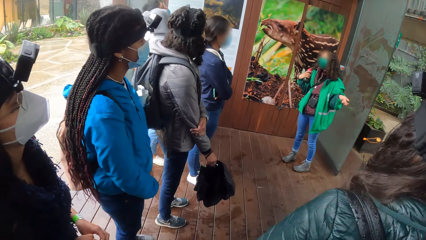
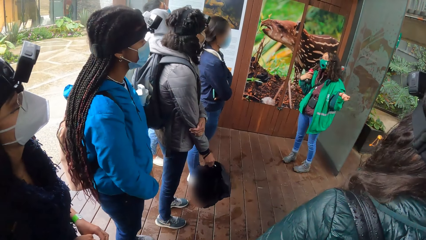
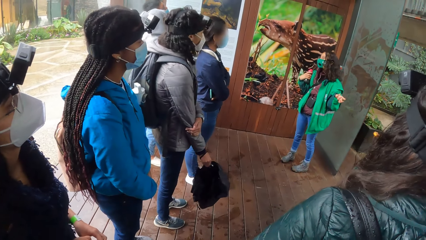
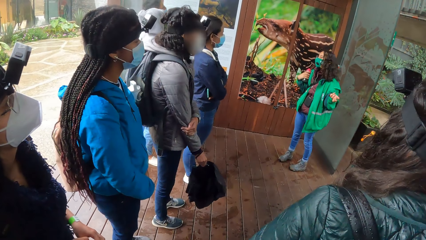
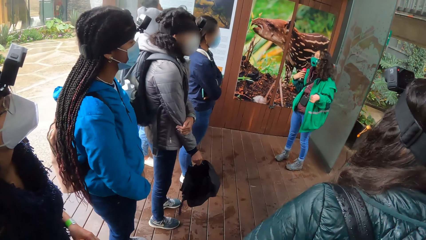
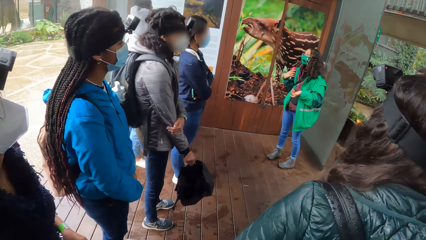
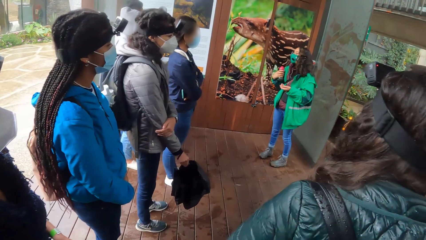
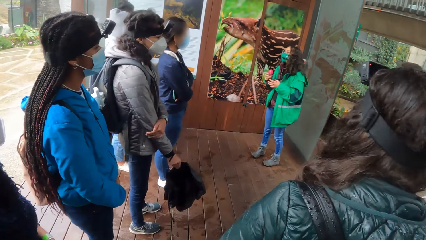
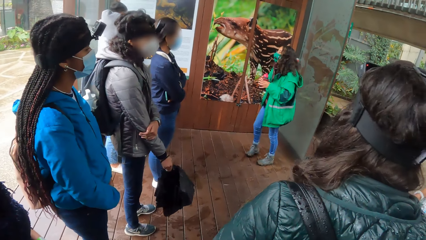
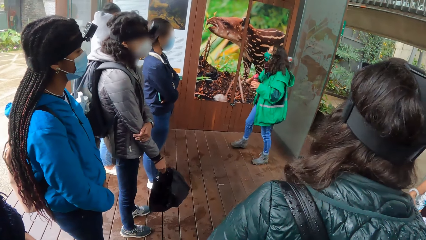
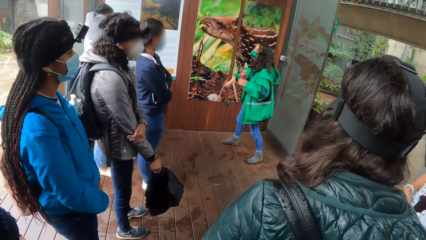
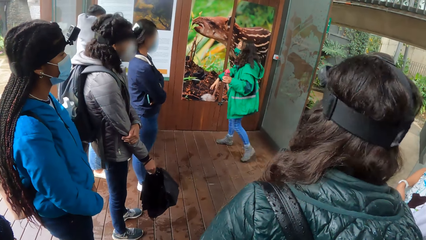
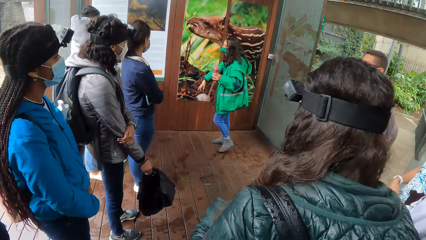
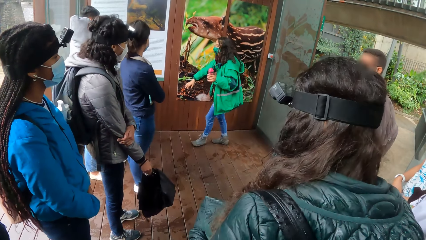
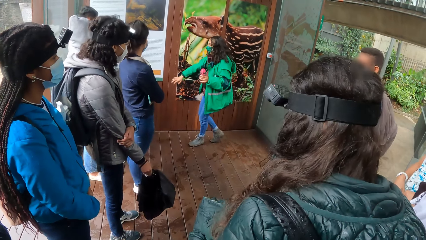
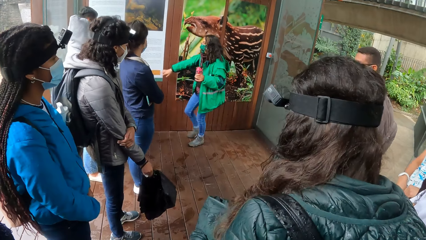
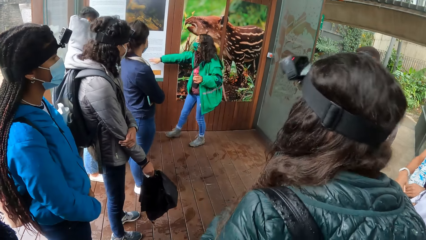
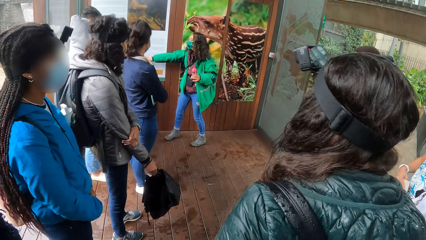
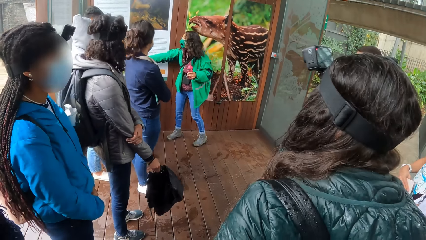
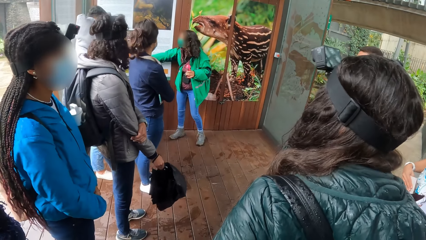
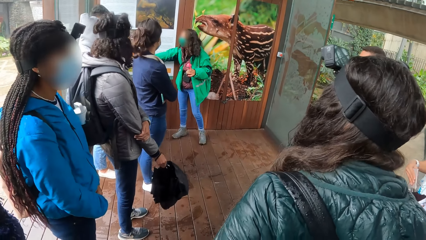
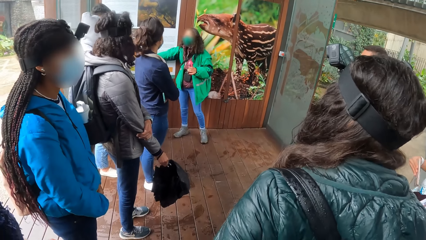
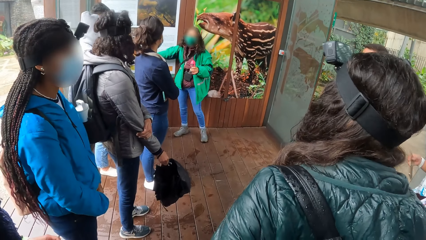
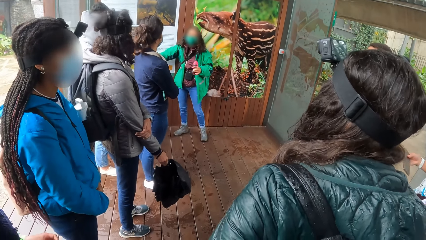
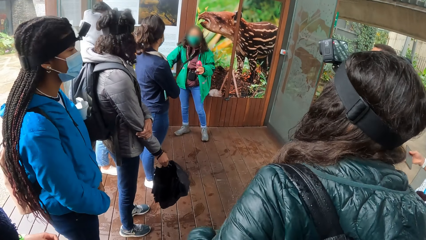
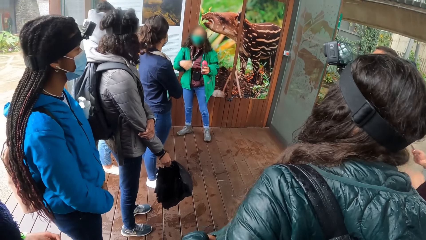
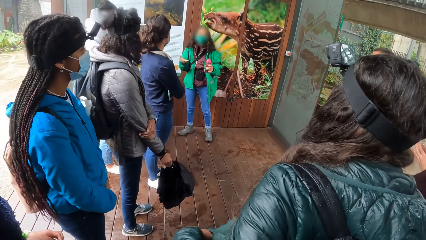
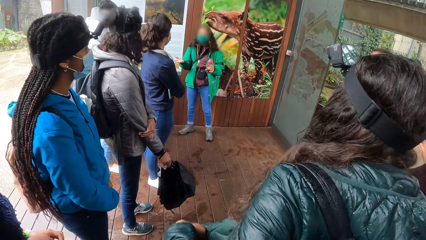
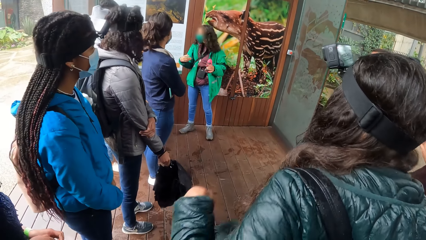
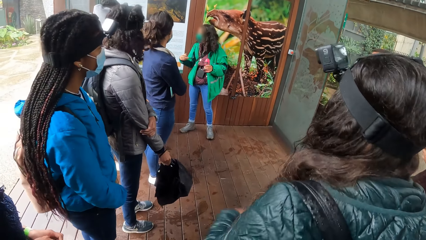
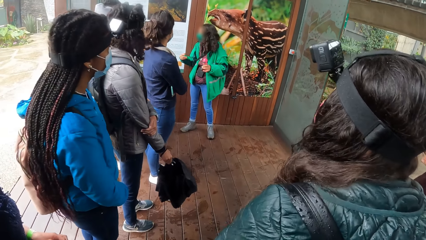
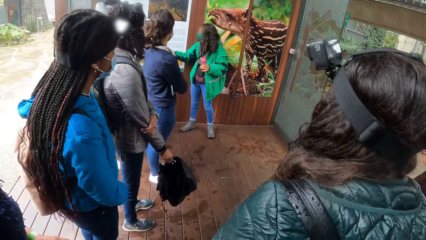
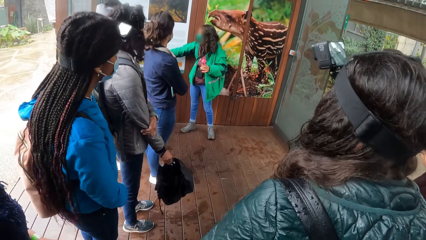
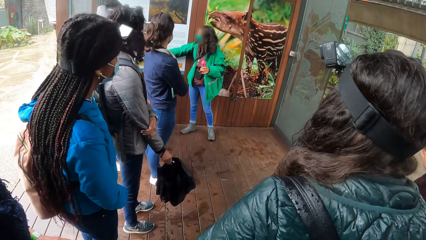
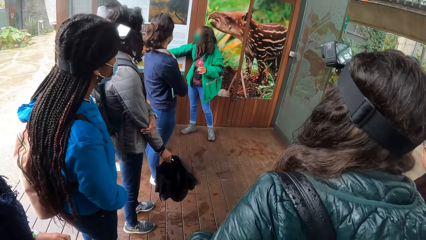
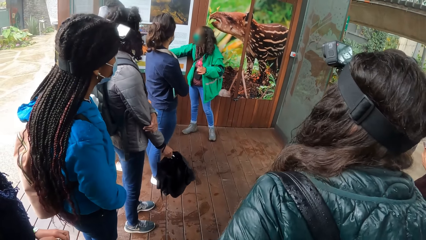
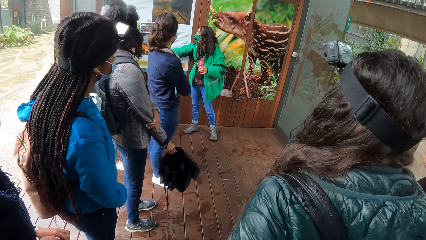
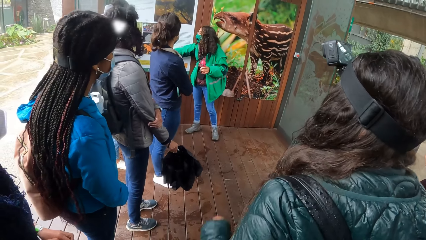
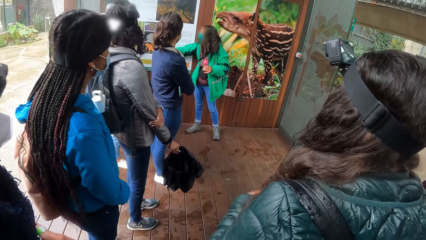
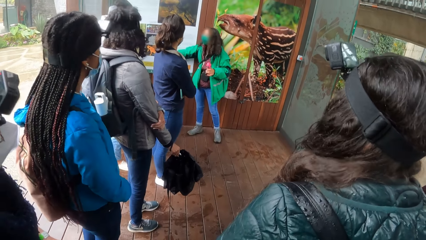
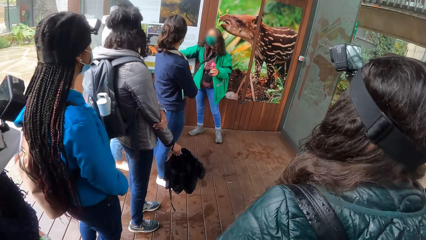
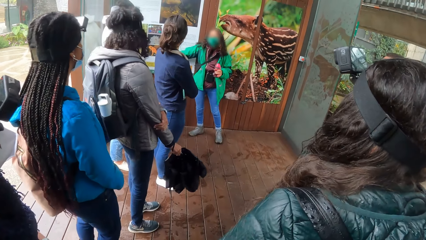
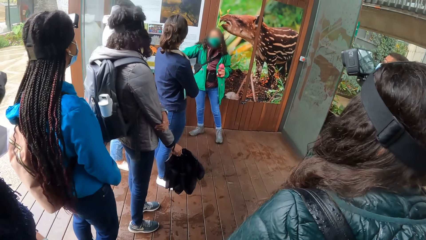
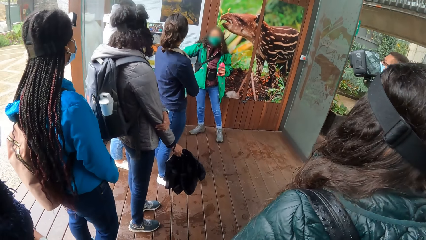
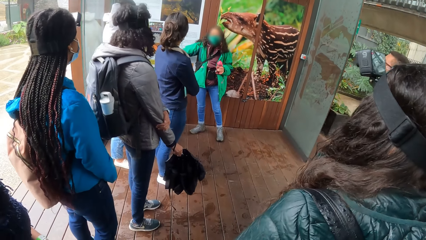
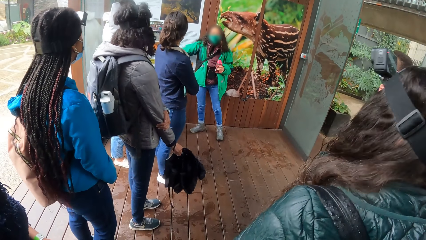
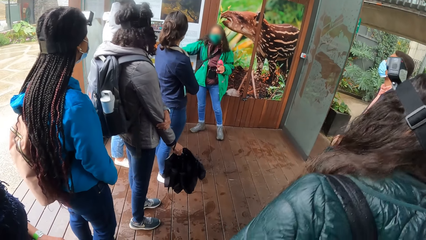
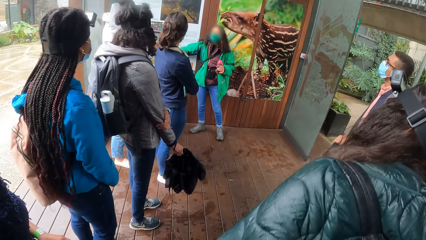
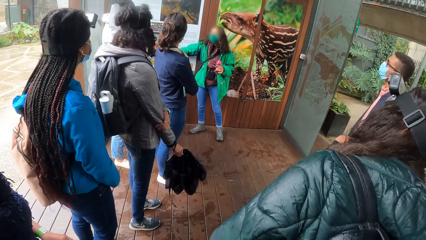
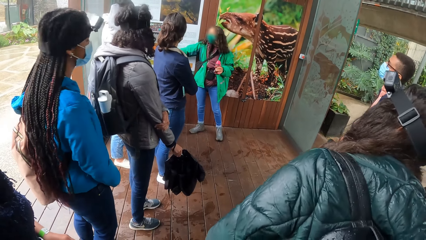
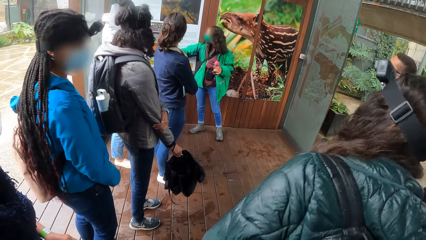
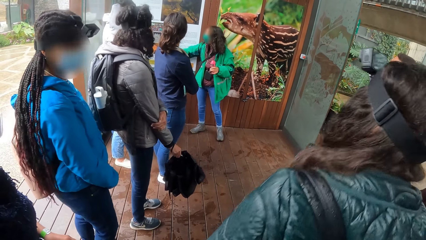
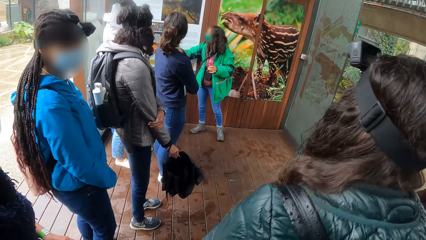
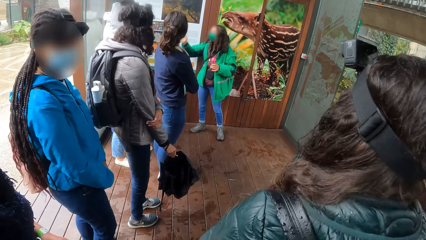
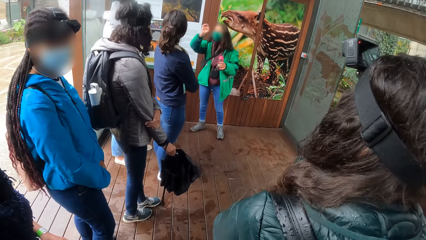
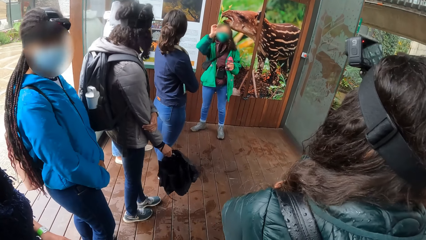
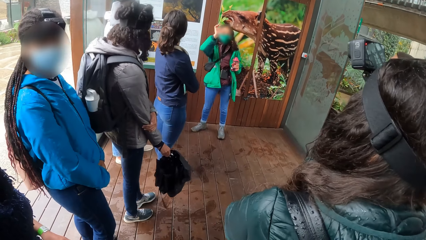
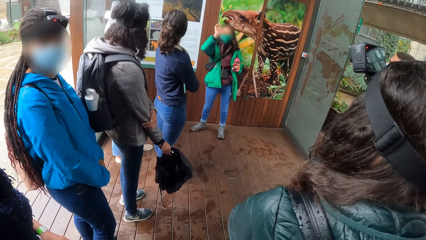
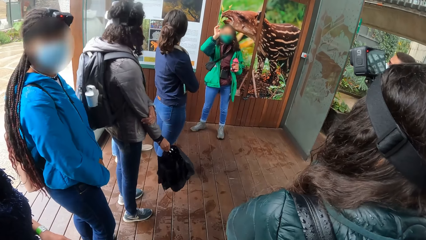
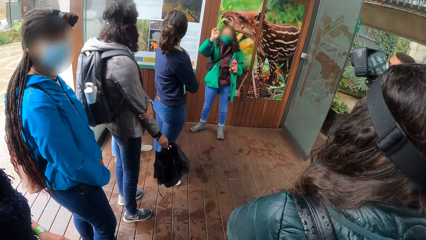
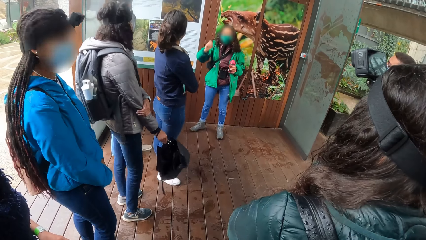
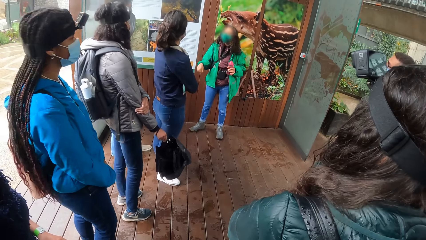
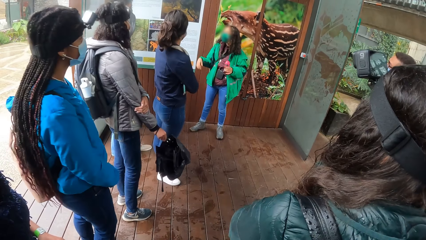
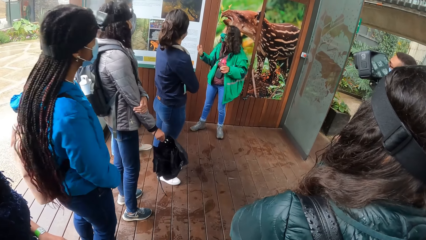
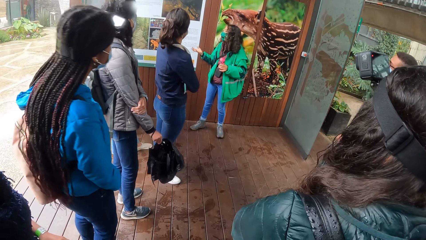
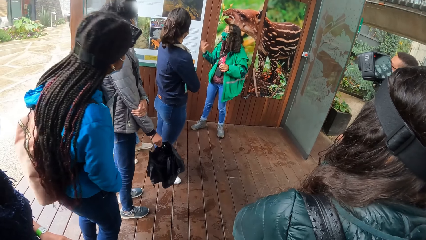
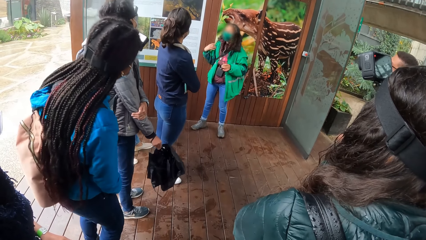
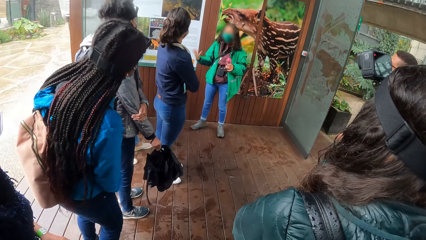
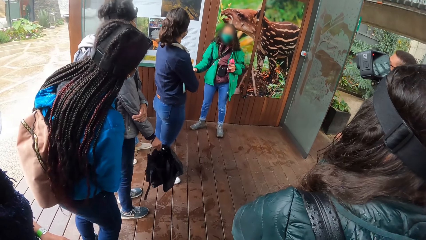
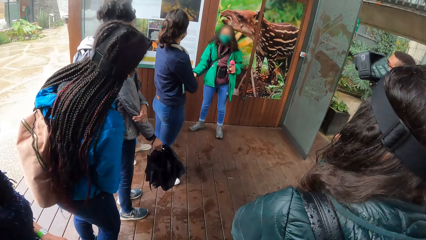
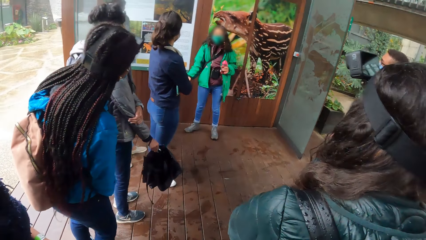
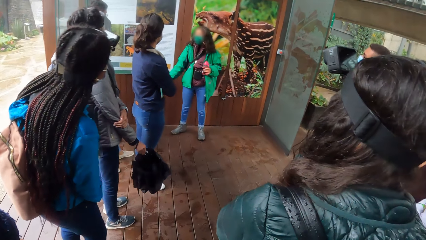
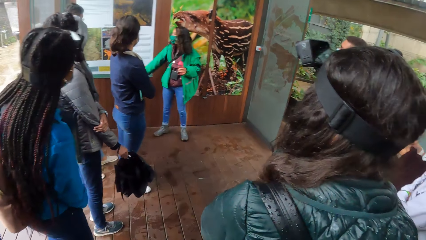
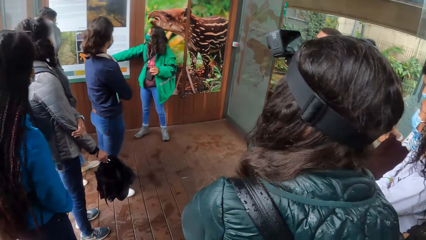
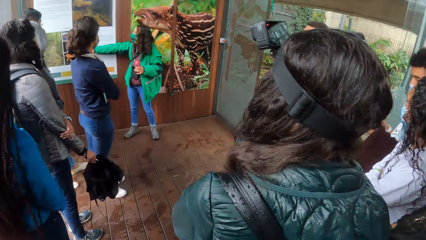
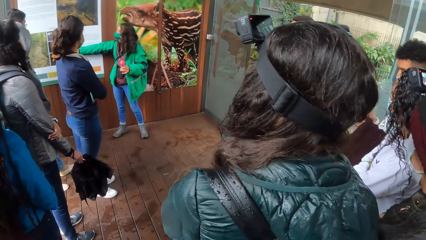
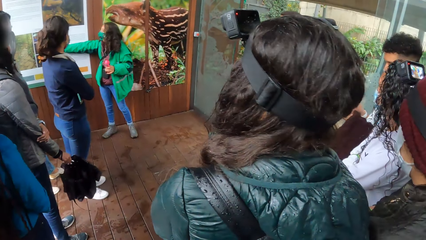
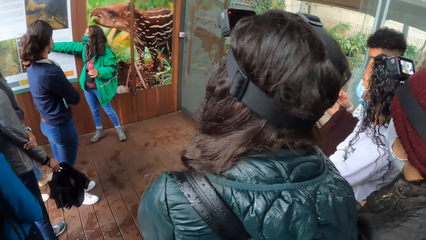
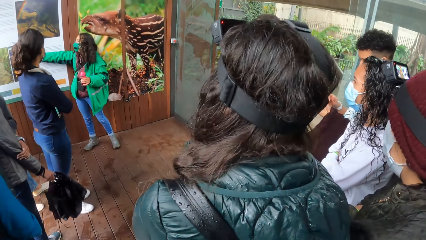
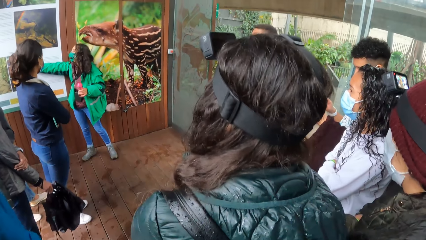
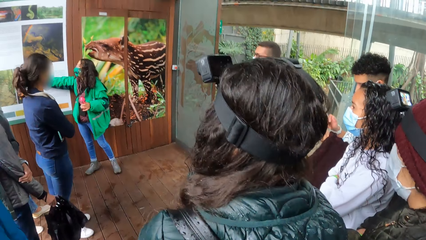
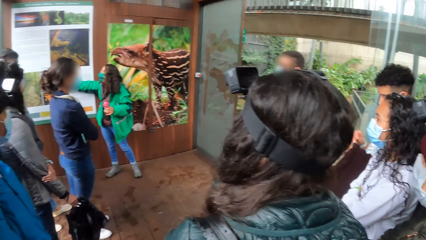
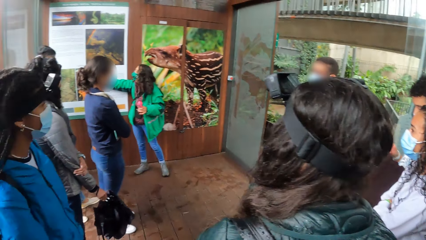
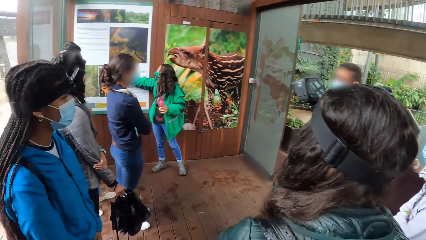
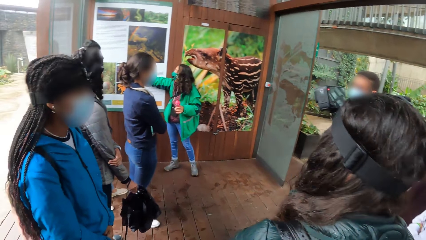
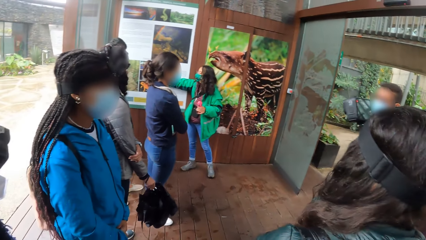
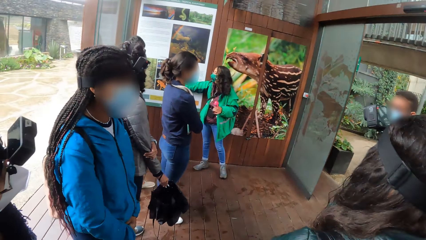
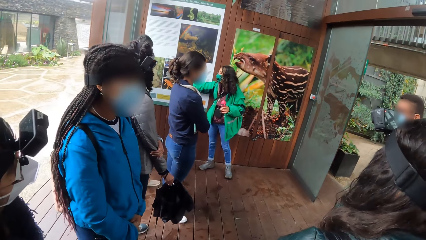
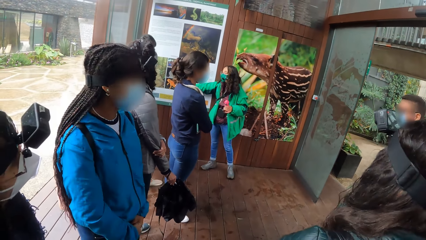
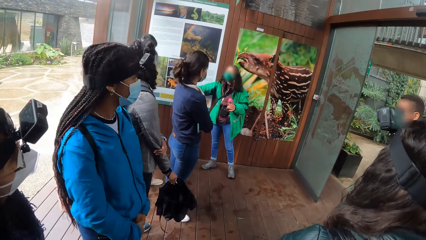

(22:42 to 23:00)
The woman touches a poster with her right hand.
